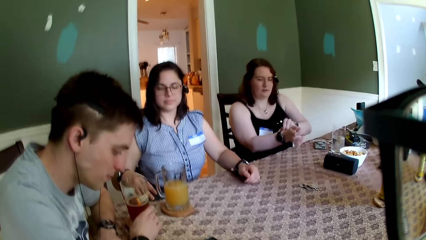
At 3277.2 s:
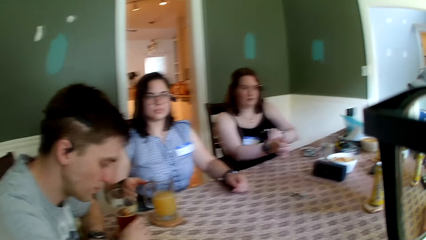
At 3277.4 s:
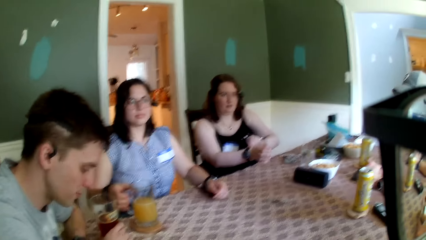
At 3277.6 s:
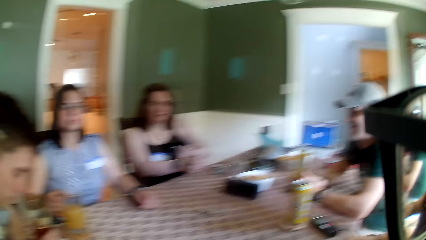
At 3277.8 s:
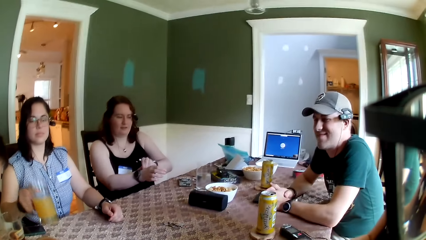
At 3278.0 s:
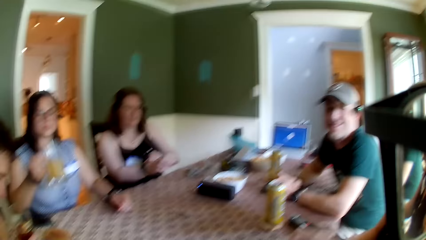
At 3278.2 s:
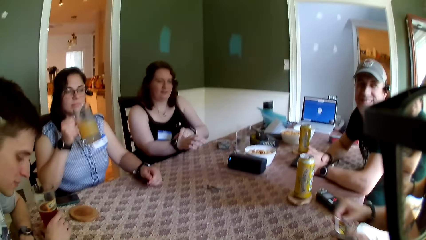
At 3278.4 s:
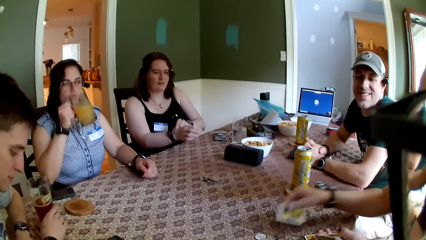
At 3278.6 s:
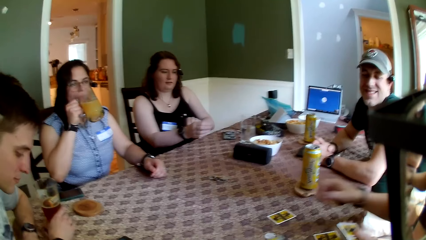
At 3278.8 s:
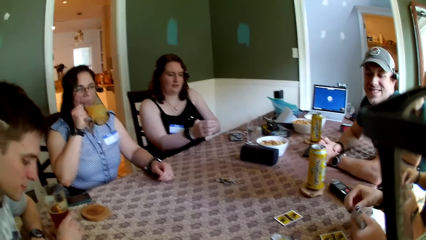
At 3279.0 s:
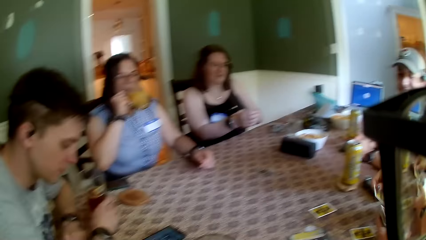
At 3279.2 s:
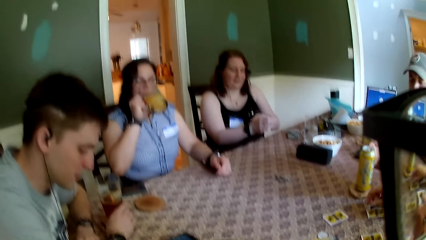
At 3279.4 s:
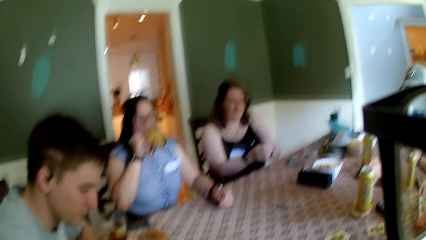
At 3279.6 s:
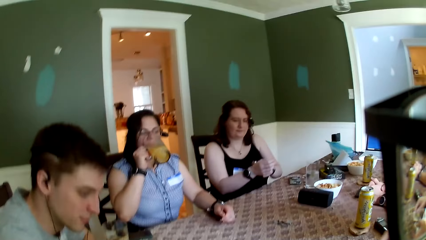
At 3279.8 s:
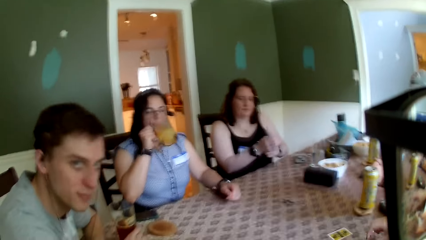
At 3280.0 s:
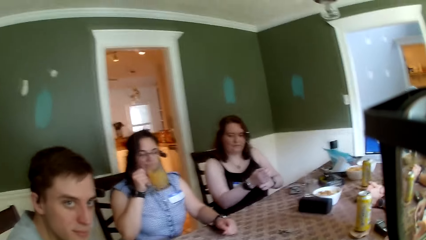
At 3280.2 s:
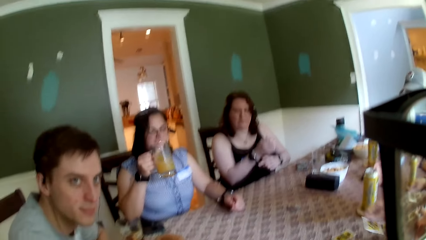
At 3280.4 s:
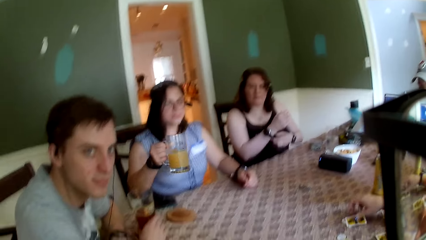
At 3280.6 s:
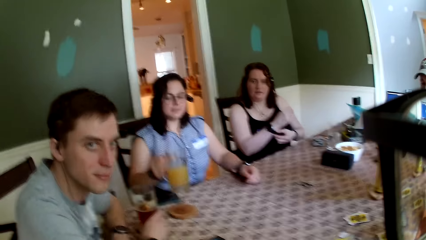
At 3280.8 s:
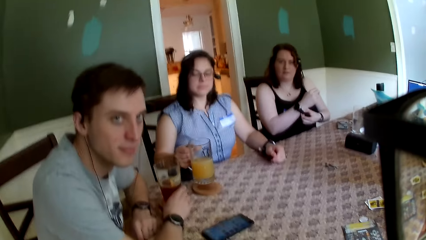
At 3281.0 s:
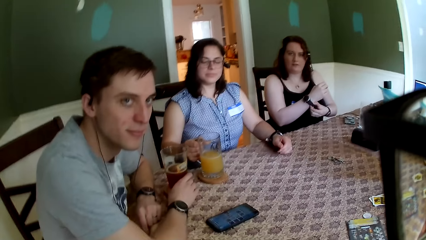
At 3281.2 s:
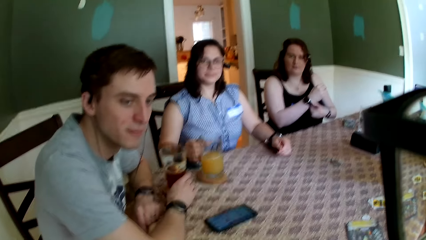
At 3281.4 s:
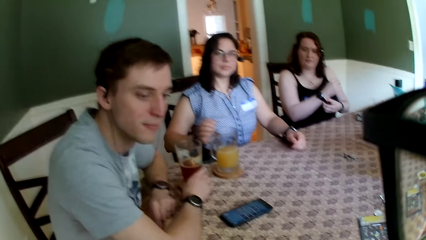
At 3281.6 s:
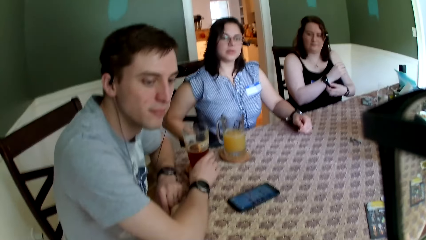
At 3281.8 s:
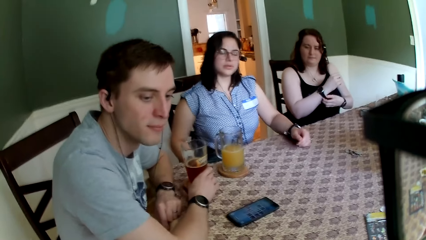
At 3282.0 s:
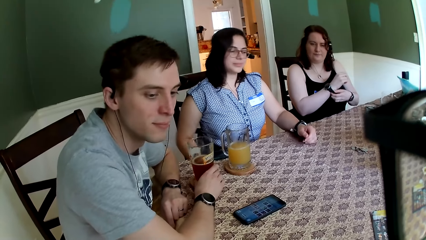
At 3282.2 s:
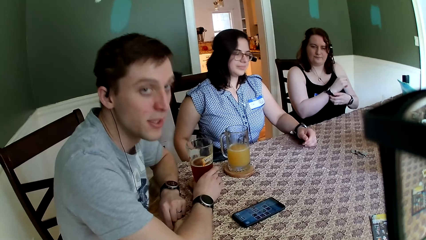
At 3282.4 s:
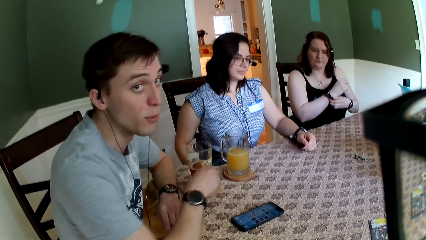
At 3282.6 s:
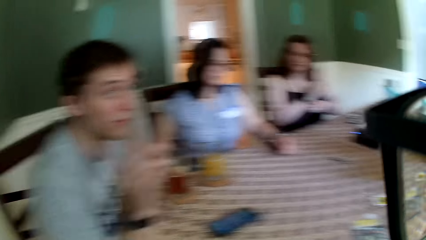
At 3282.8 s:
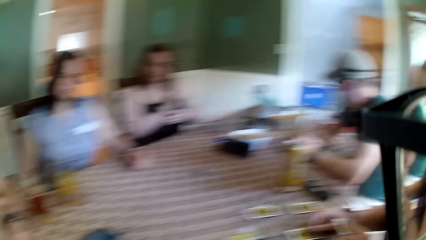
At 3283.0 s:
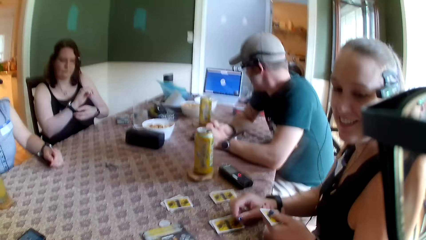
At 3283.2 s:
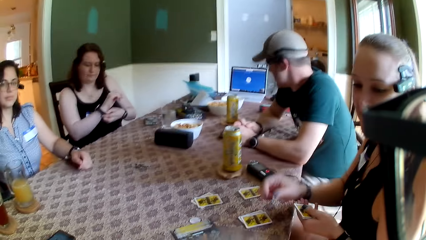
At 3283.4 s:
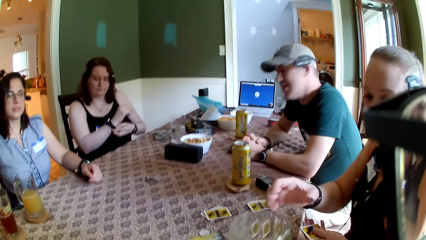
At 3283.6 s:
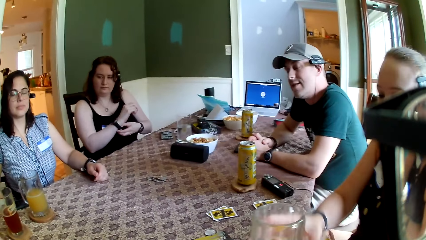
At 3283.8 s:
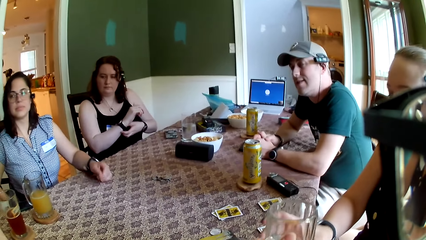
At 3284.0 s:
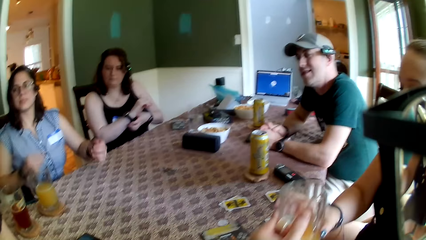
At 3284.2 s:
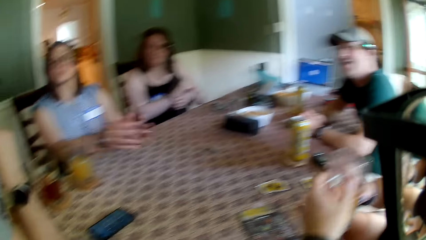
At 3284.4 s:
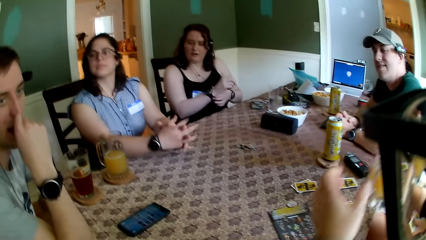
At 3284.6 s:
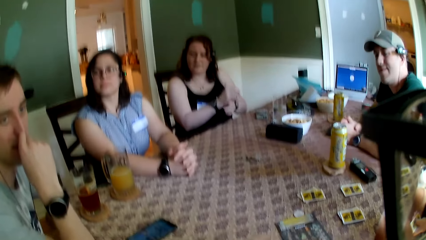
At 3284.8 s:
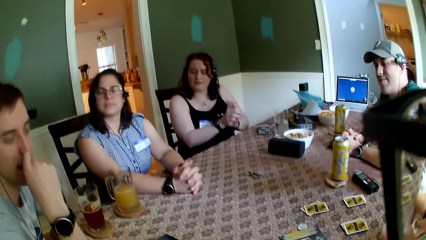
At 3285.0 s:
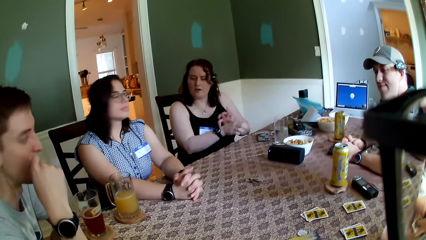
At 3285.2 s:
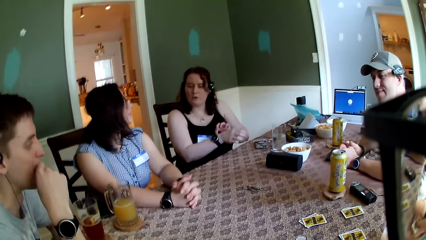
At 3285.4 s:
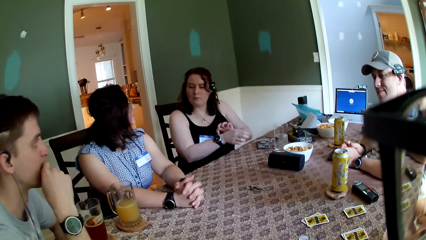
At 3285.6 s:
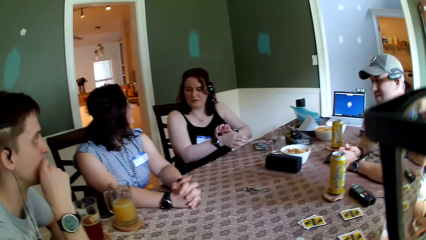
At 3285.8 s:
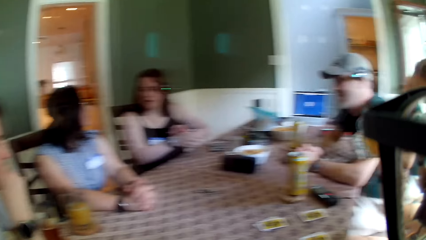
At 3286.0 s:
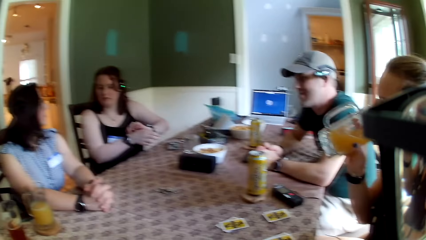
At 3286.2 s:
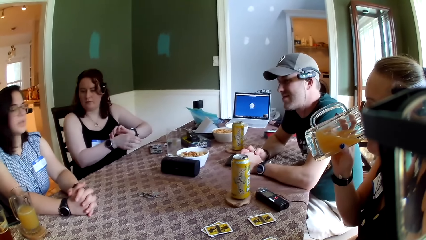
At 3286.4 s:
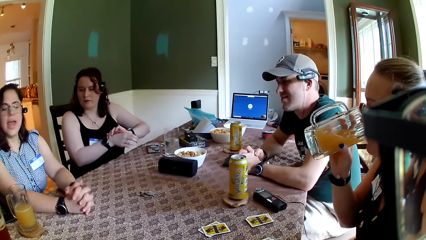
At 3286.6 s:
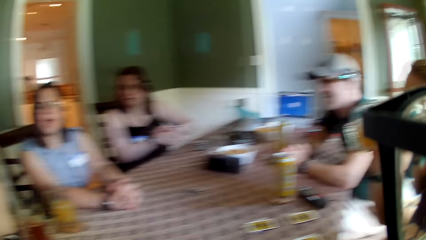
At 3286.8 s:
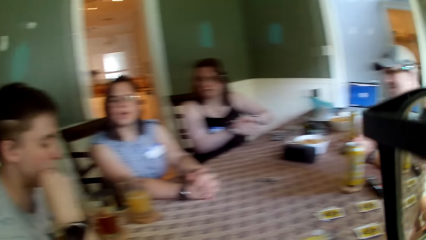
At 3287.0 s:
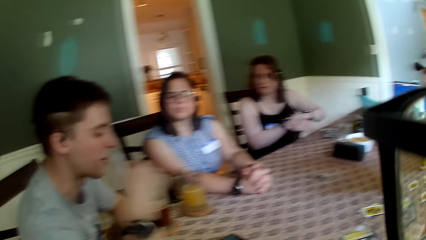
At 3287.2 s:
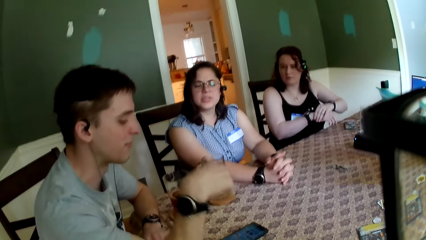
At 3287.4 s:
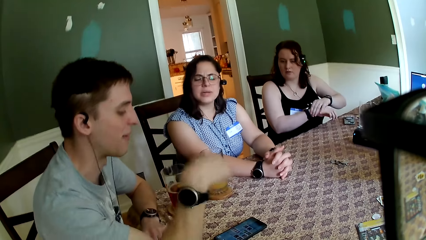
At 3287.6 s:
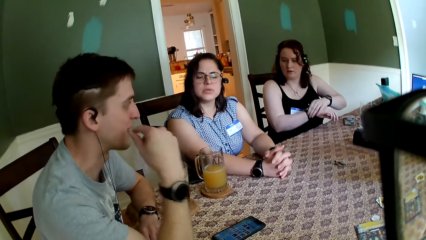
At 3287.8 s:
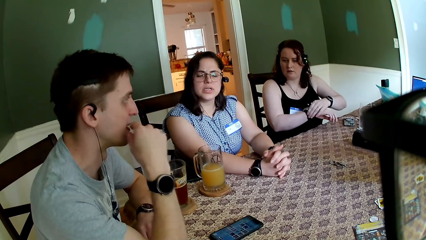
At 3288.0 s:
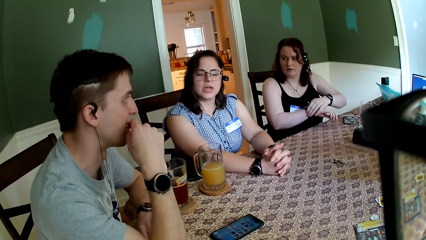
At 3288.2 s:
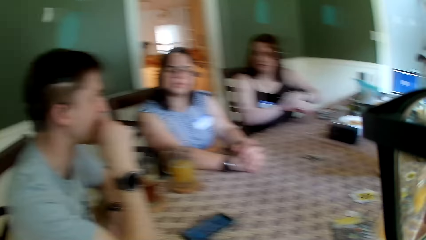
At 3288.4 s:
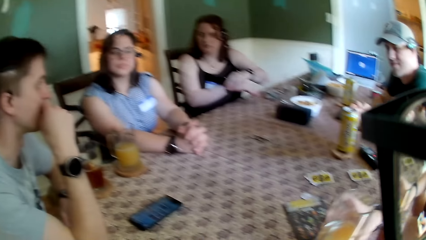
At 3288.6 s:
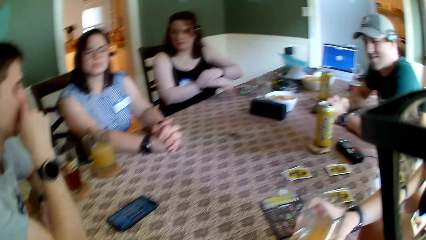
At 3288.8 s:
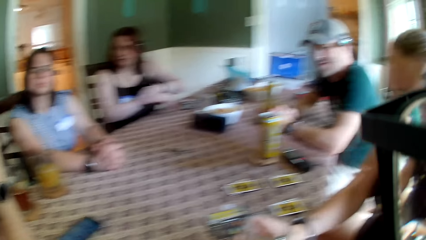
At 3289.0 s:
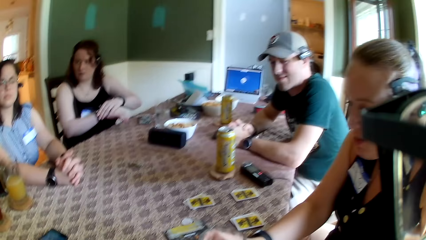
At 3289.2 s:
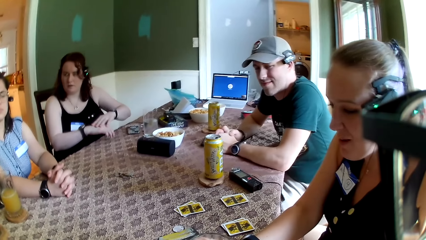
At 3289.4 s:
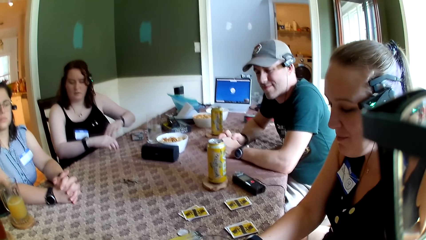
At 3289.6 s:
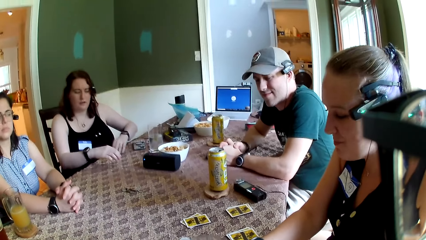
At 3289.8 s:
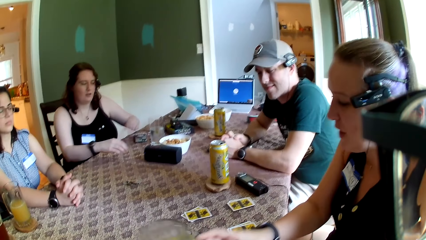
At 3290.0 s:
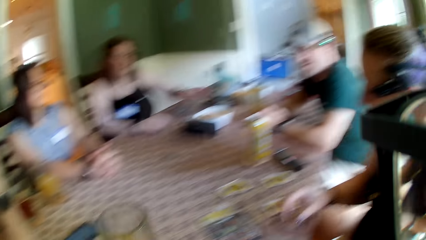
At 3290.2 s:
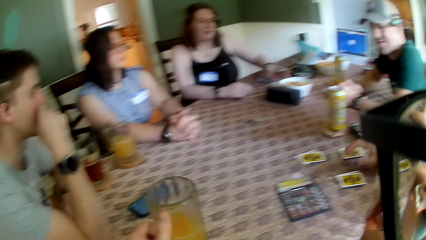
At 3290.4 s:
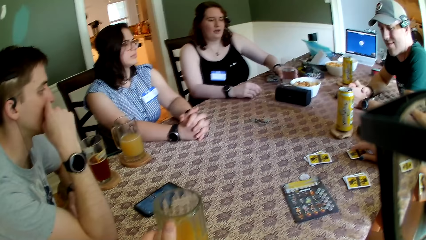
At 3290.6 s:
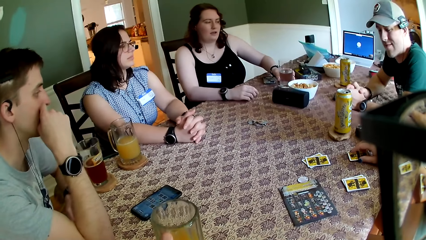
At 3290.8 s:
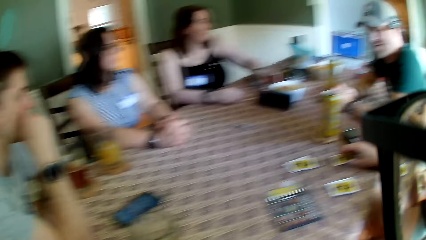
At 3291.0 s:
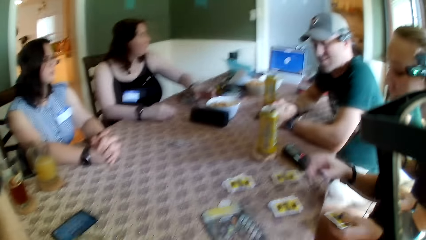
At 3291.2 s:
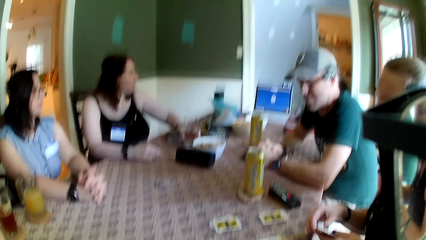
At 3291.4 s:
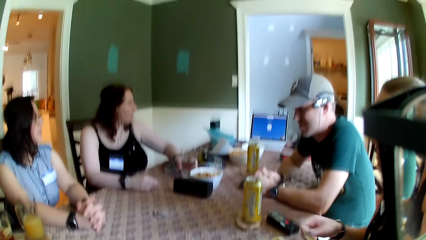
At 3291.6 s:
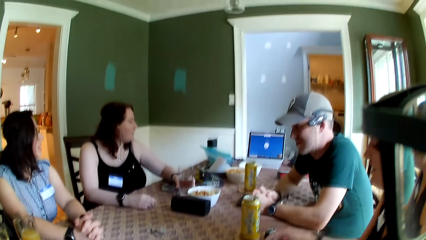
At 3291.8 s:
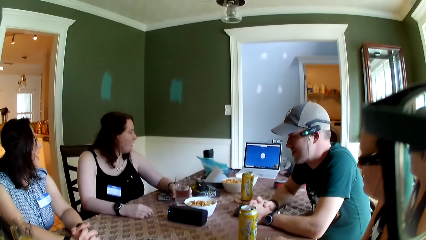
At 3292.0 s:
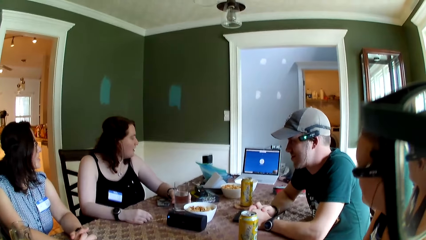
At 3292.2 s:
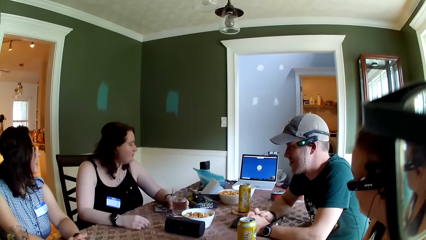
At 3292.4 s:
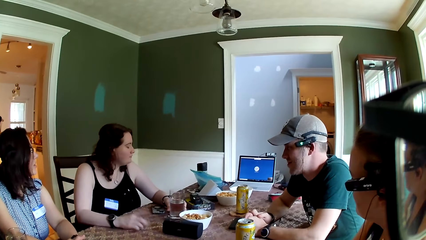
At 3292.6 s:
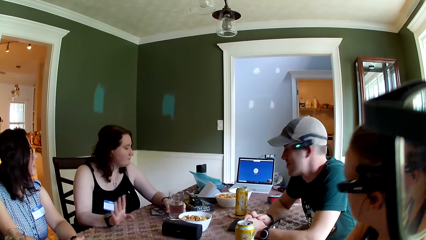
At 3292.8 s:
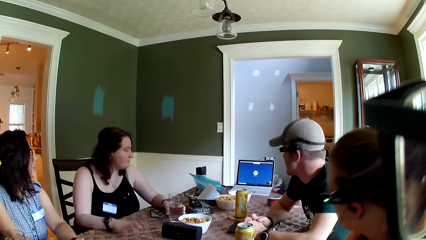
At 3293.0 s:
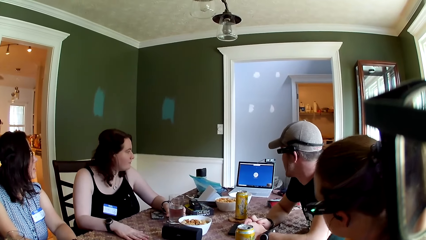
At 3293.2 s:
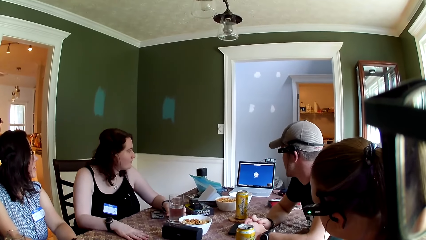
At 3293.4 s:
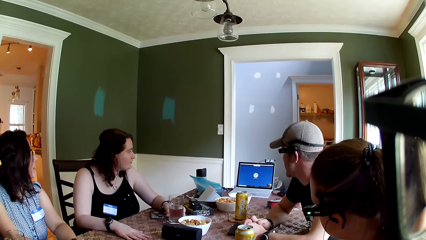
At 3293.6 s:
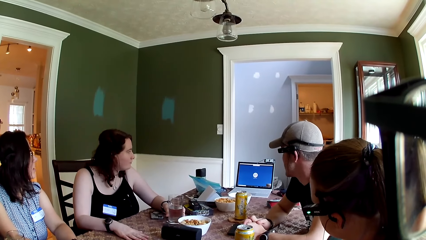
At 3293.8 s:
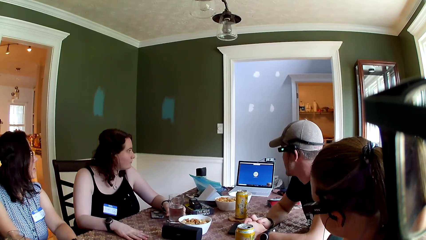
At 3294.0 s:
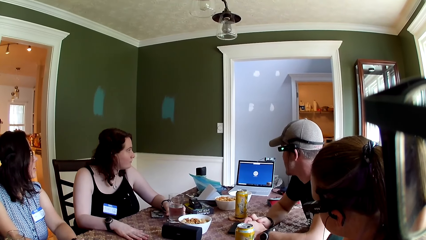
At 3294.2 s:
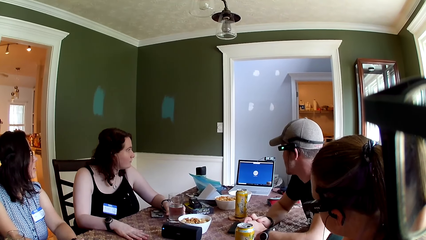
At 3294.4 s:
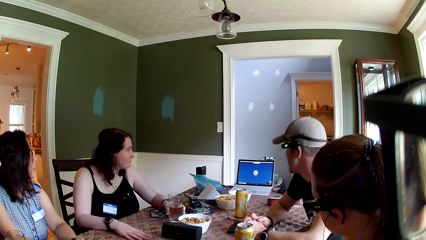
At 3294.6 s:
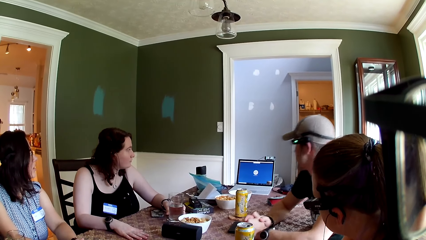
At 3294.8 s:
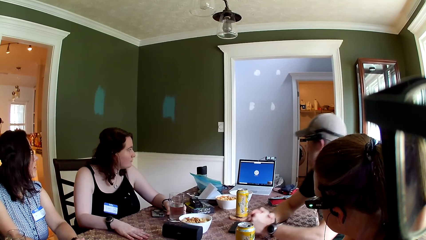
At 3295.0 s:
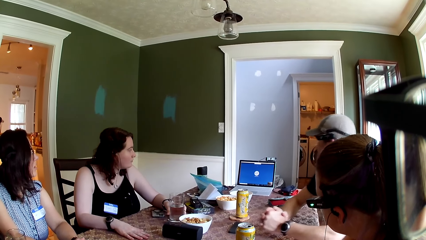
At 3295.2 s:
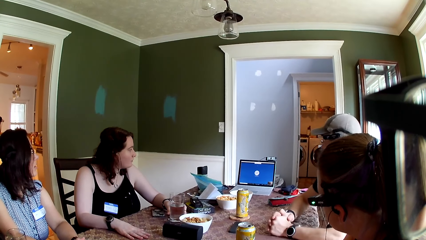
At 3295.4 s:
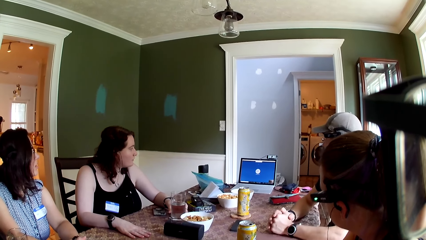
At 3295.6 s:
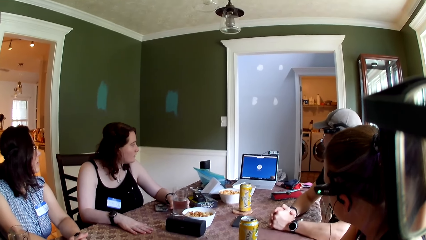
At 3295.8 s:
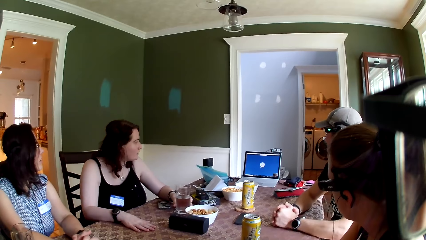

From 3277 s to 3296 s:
A woman moves a phone on the table with her right hand. Another woman adjusts a wristwatch in her right hand with her left hand. The first woman picks up a glass of juice on a coaster with her right hand. A third woman shares the cards in her hands on the table. The first woman drinks juice from the glass of juice in her right hand. The camera wearer speaks to the group of people at the table. The first woman drops the glass of juice on the coaster with her right hand. The third woman interacts with the camera wearer. A man interacts with the camera wearer. The camera wearer passes the glass of juice to the third woman with his right hand. The third woman takes the glass. The second woman speaks with the man. The third woman drinks juice from the glass of juice in her right hand. The first woman interacts with the man. The third woman passes the glass of juice to the camera wearer with her right hand. The camera wearer drops the glass of juice on the coaster with his left hand. The second woman touches a glass of water on the table with her left hand. The first woman interacts with a woman's voice from a laptop on the table.
